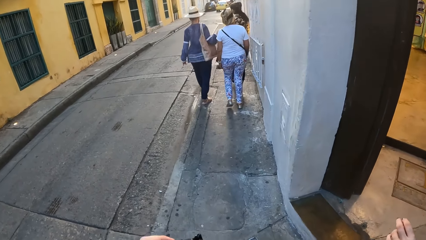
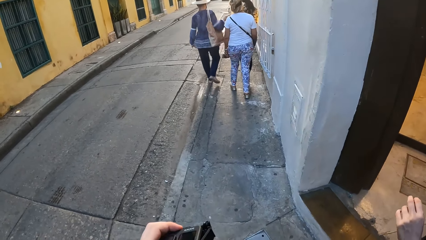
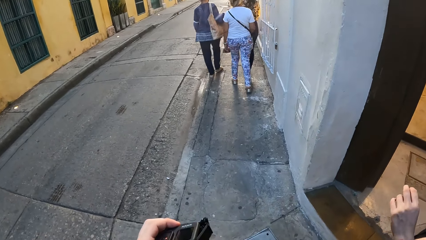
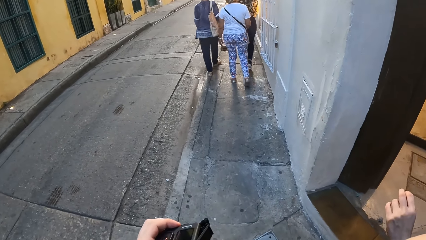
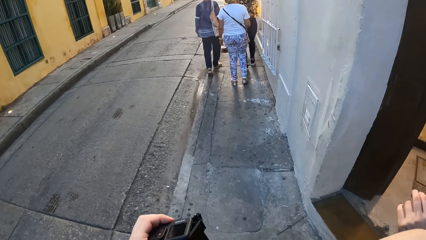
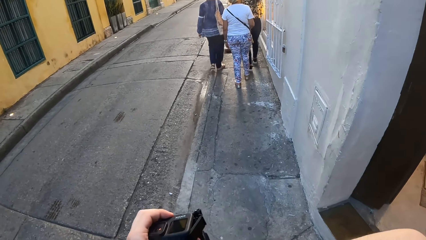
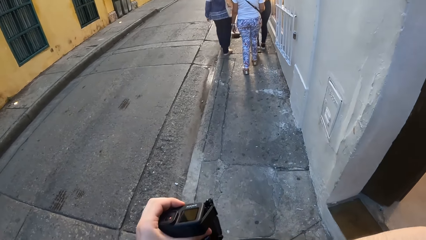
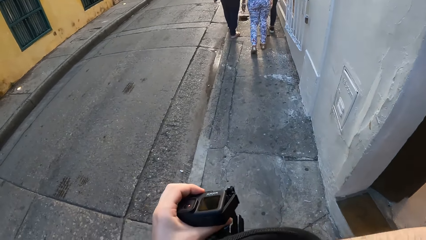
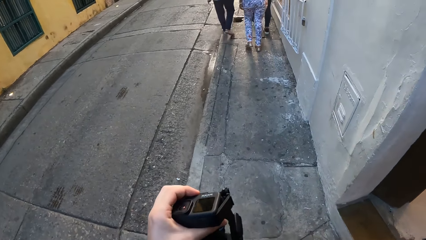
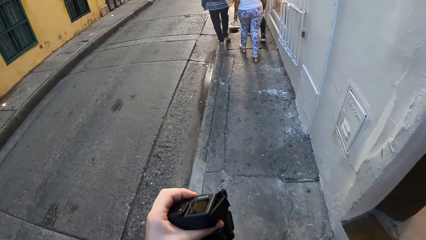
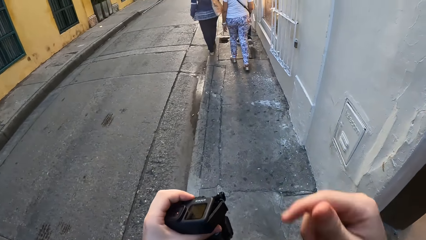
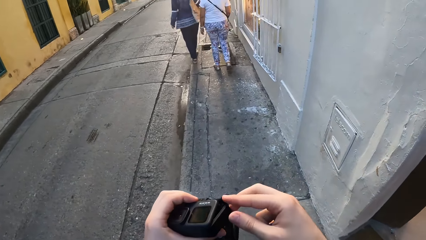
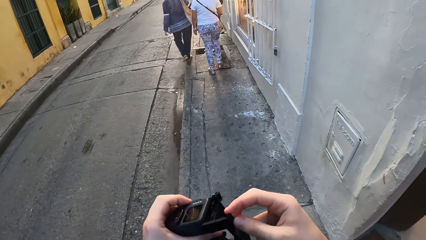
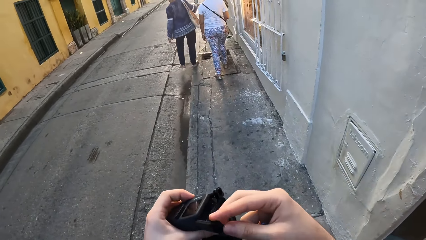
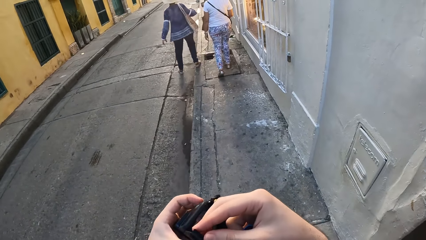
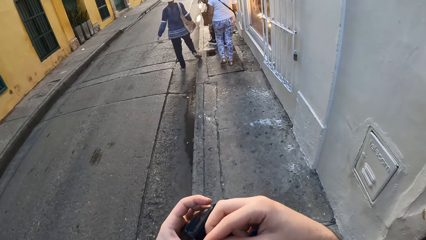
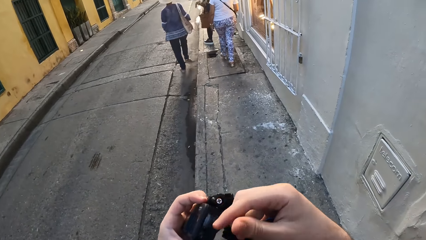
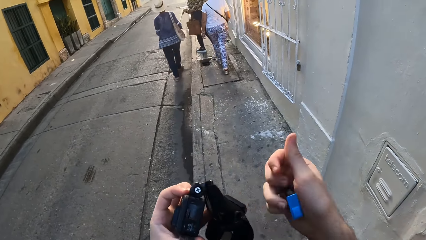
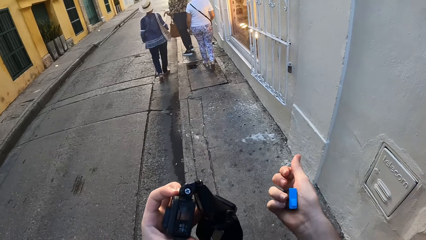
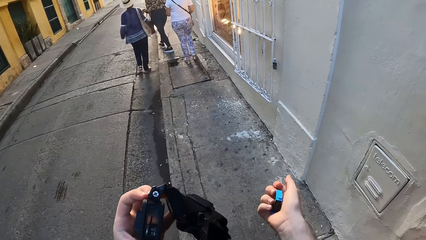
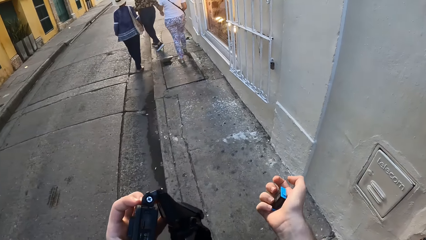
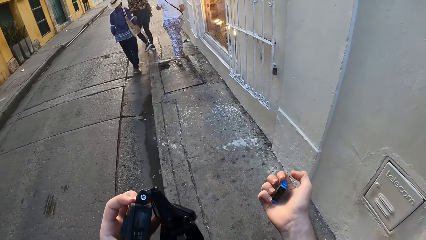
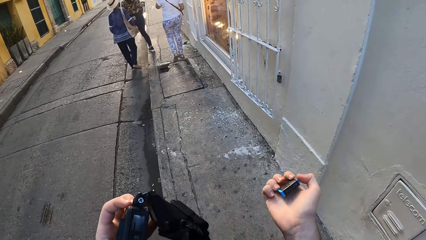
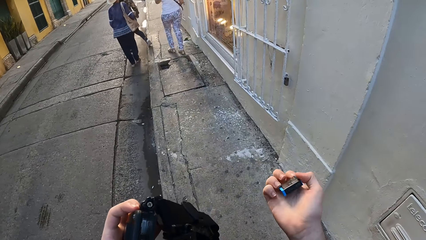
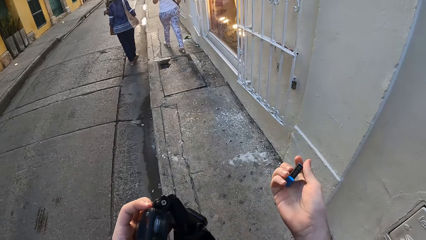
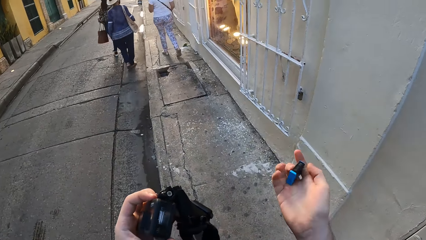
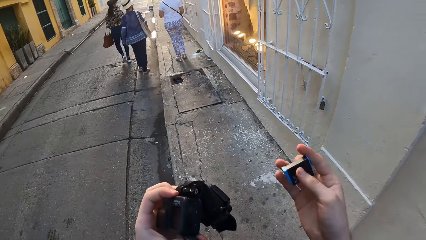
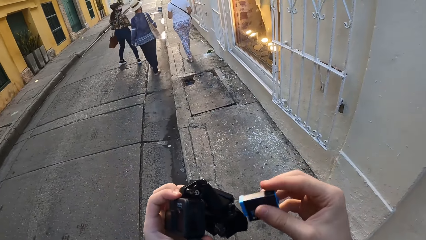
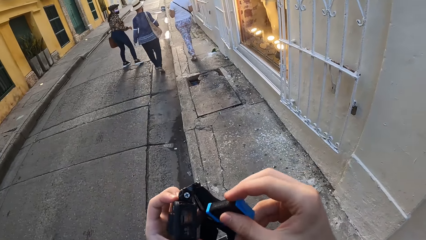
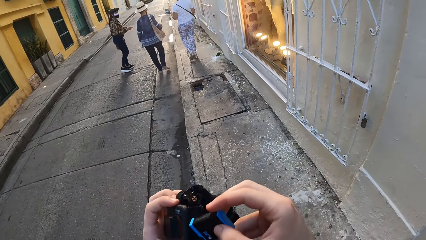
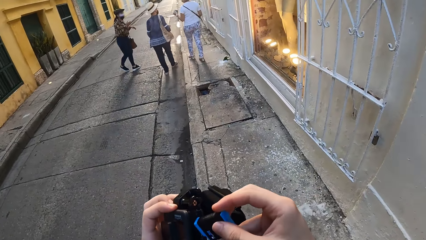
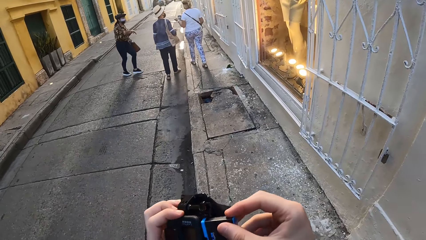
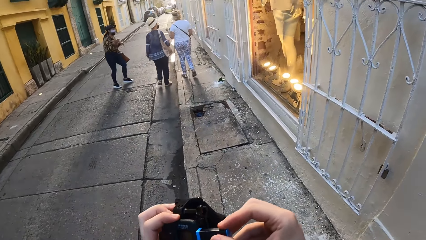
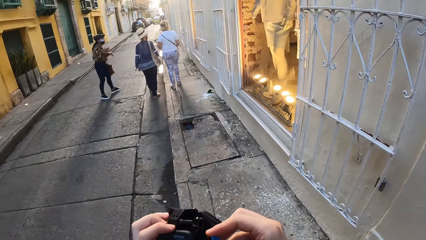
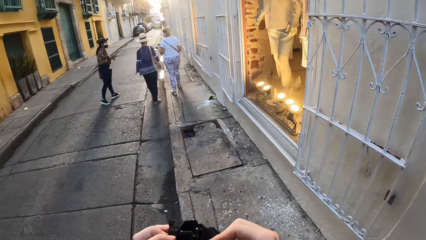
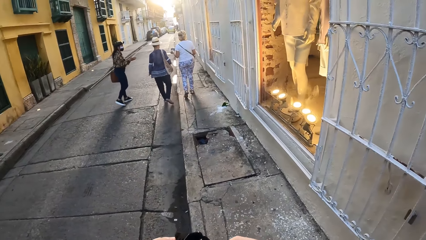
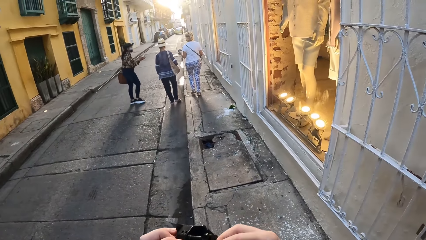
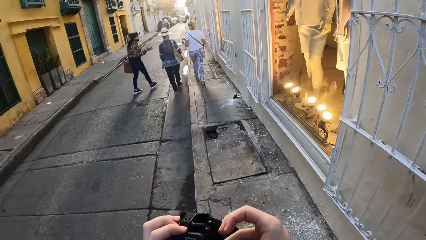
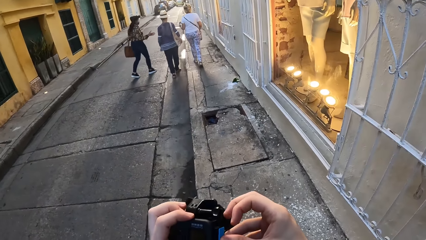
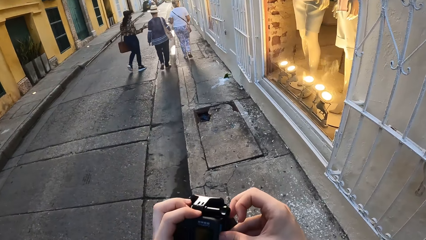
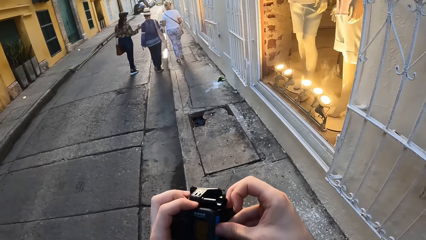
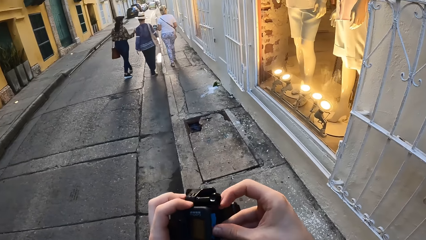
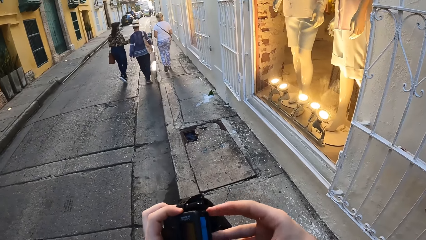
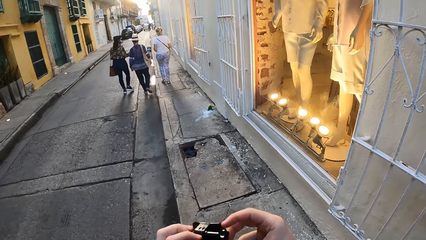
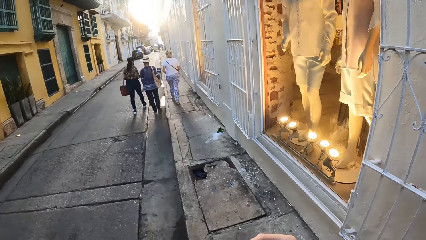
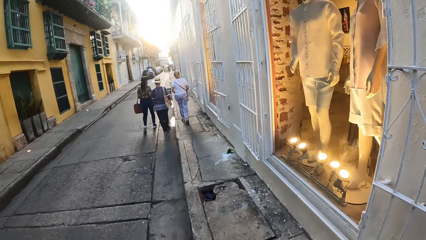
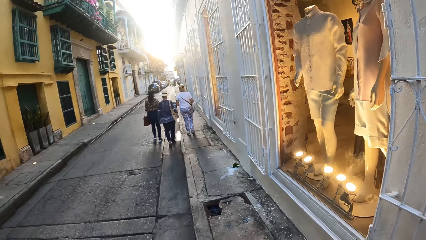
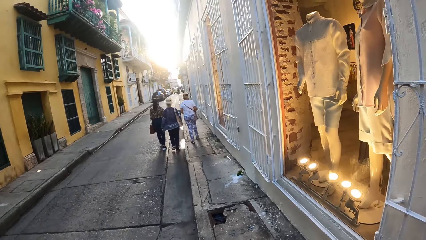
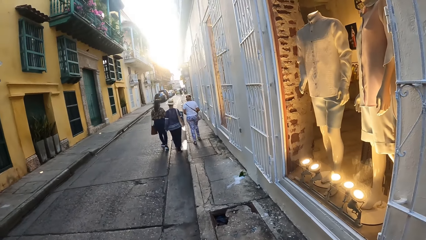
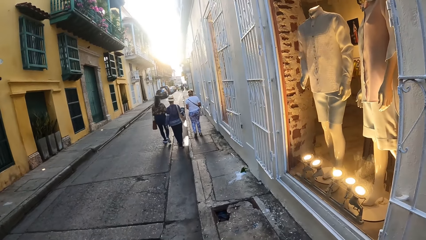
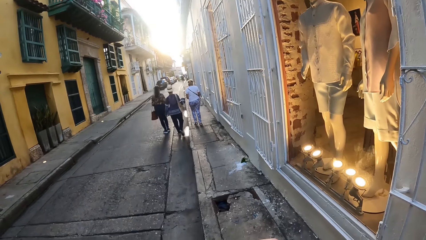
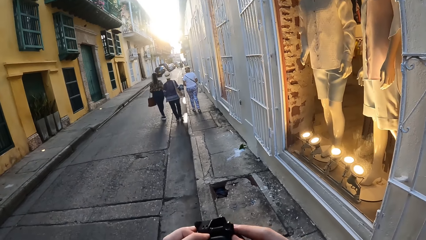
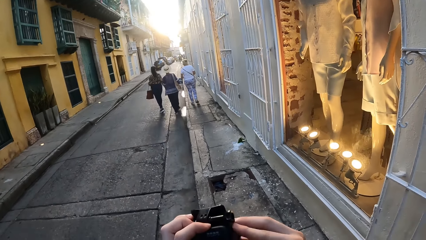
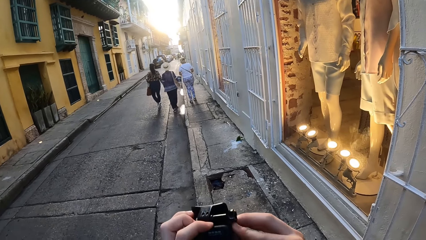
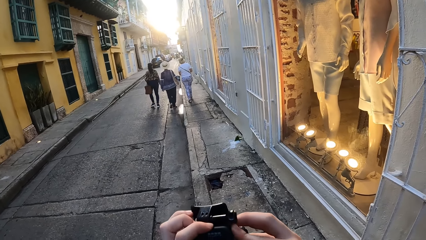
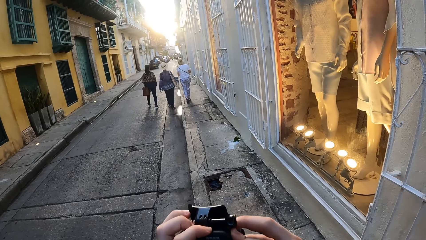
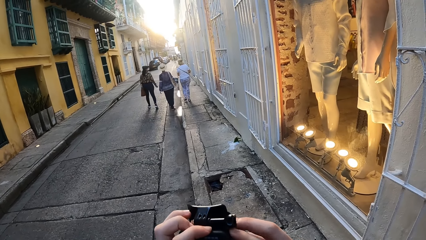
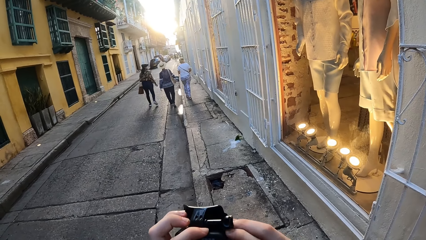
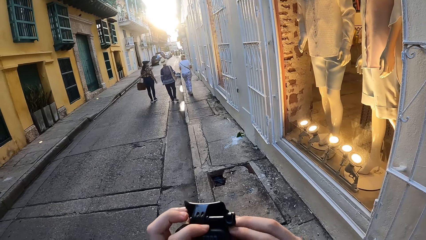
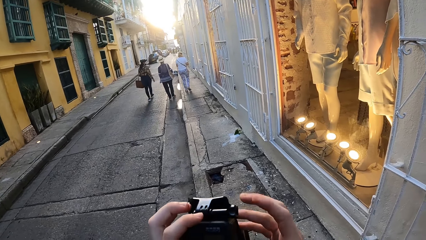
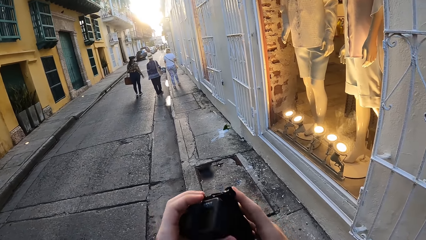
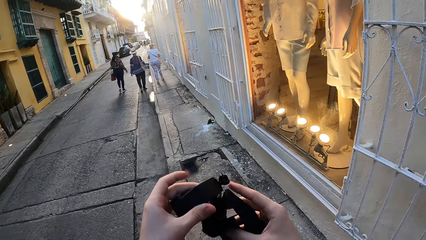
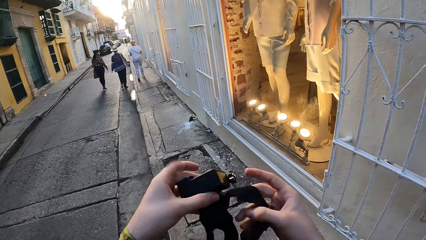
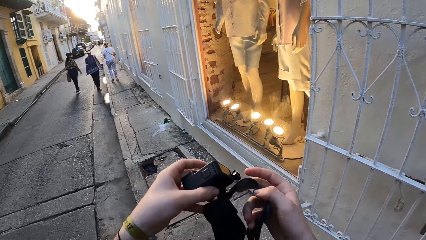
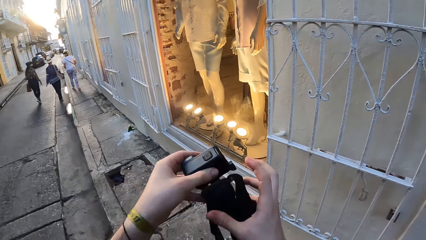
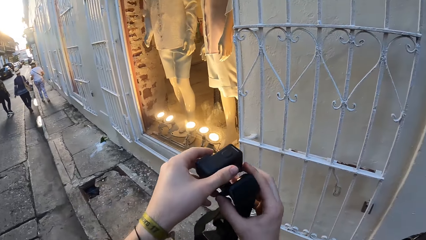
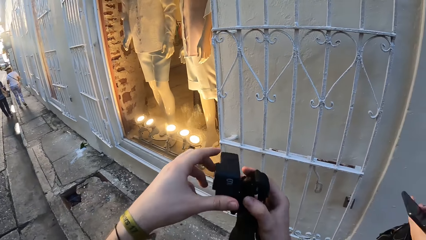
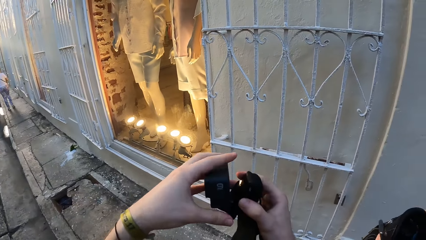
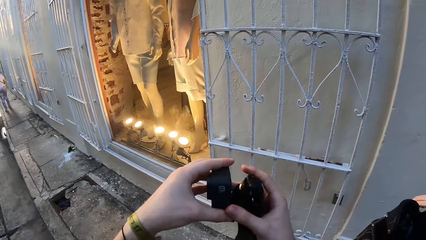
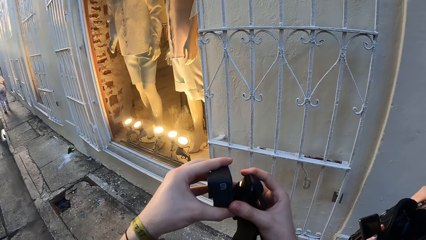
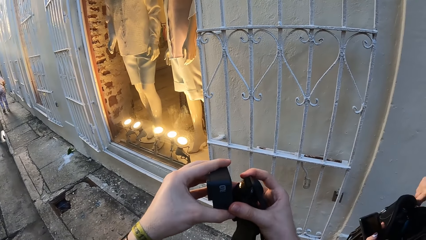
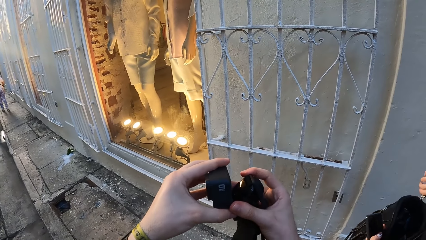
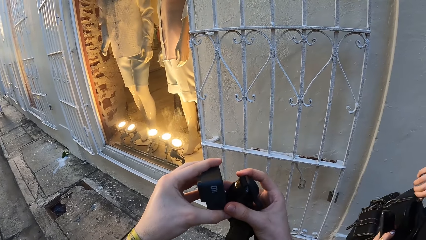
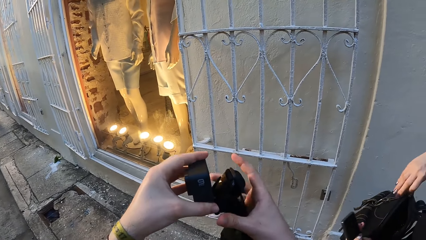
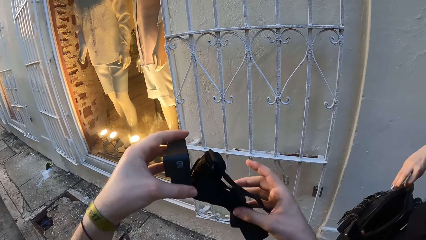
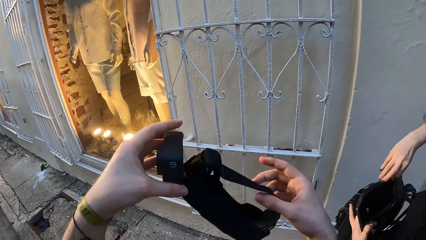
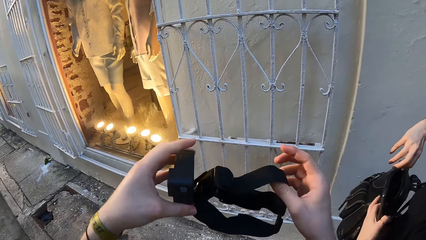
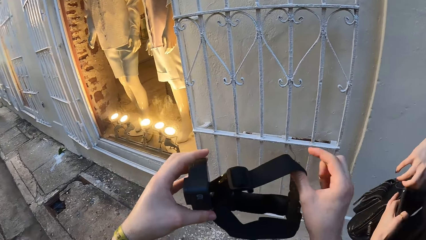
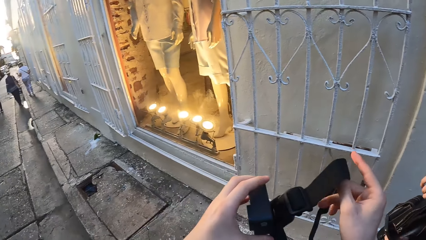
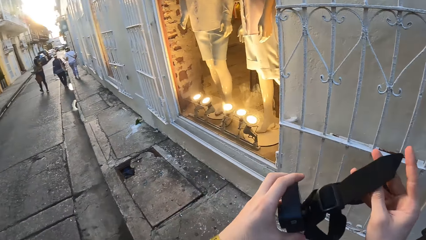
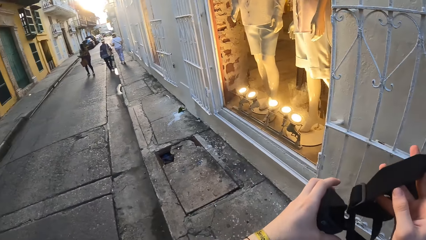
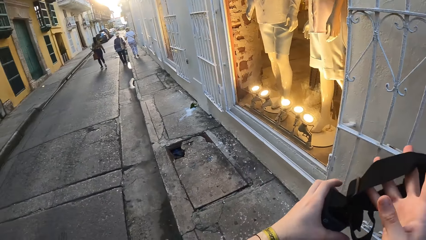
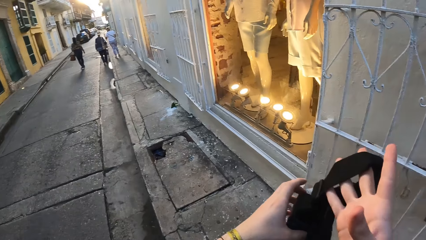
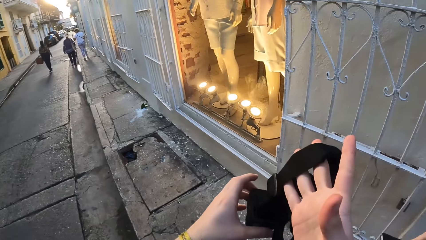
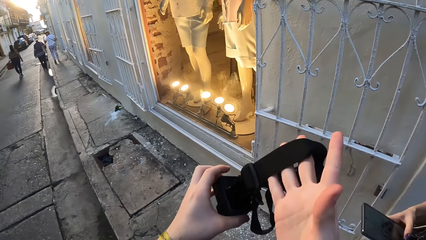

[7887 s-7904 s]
The camera wearer walks on the walkway. The woman walks on the walkway. The camera wearer opens the battery lid of the camera in her left hand with her right hand. A second woman walks on the road. The camera wearer holds the battery with her right hand. A third woman walks on the road. The camera wearer inserts the battery in the camera in her left hand with her right hand. The third woman talks. The camera wearer holds the camera with both hands. The woman zips a bag with her right hand.
